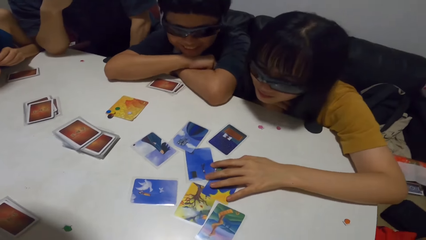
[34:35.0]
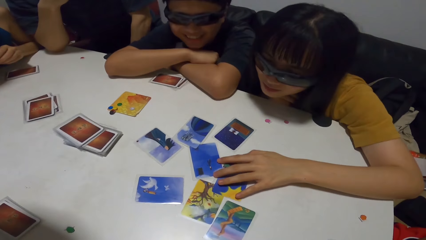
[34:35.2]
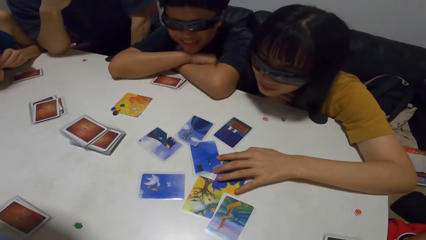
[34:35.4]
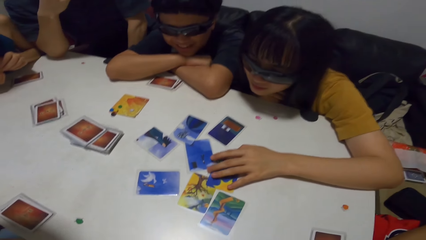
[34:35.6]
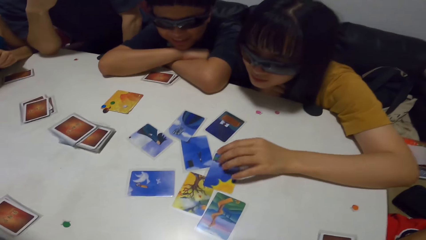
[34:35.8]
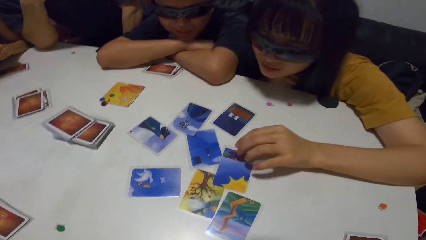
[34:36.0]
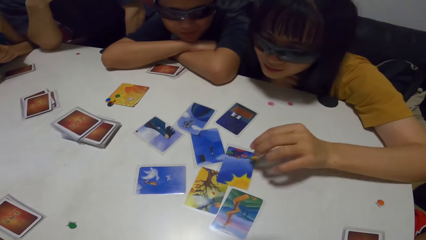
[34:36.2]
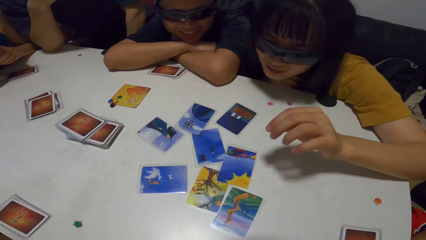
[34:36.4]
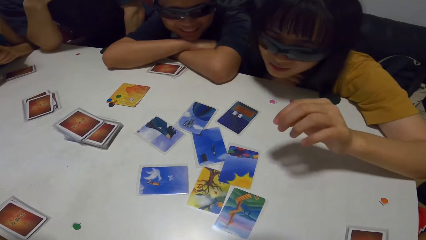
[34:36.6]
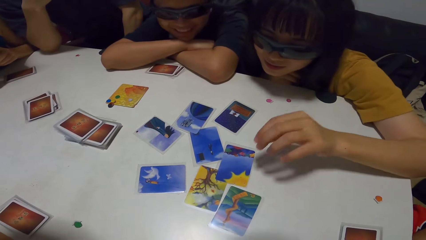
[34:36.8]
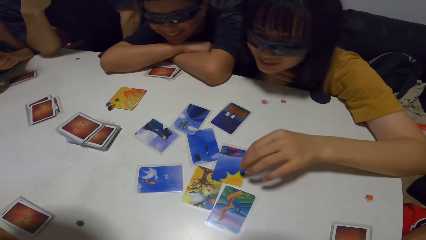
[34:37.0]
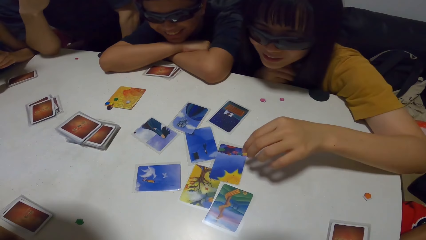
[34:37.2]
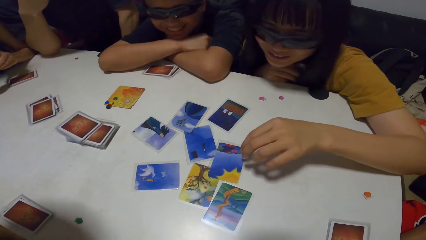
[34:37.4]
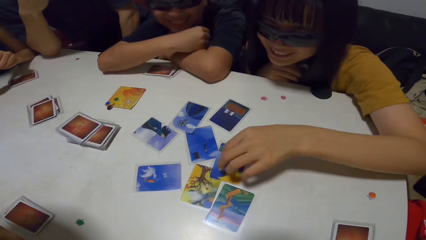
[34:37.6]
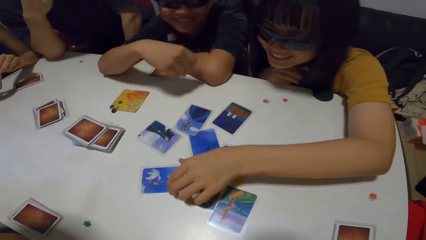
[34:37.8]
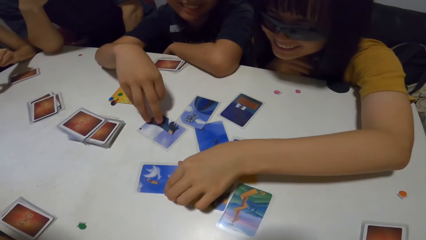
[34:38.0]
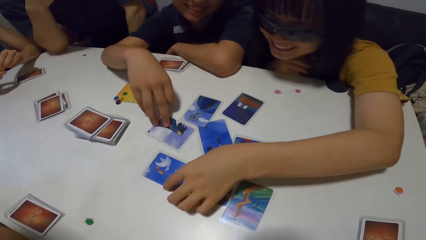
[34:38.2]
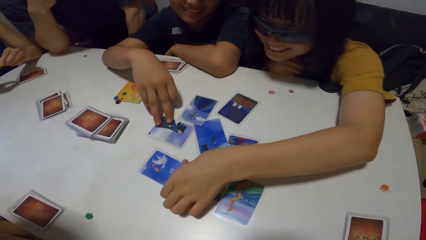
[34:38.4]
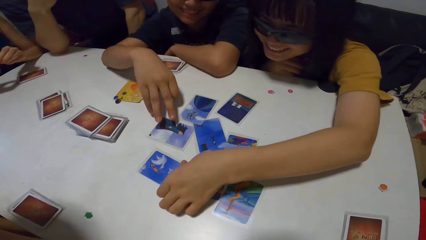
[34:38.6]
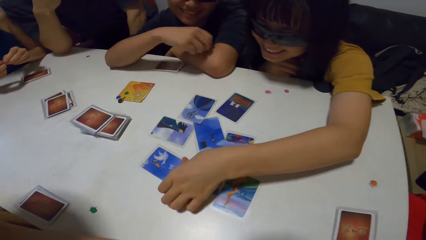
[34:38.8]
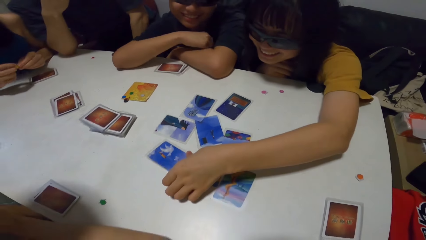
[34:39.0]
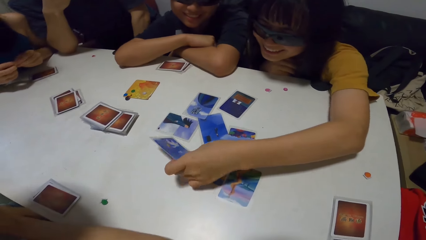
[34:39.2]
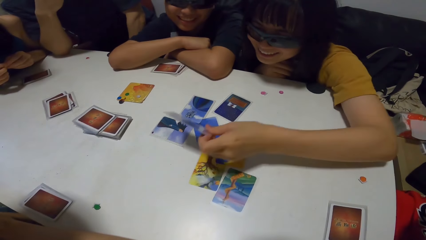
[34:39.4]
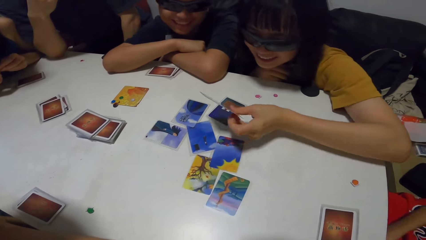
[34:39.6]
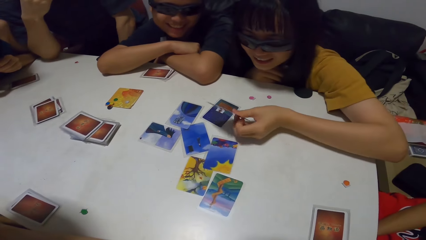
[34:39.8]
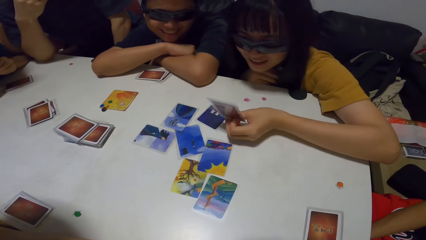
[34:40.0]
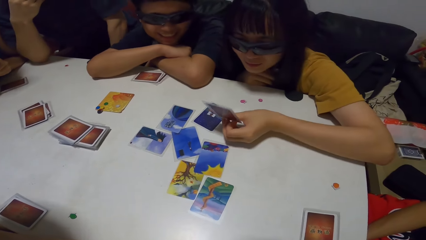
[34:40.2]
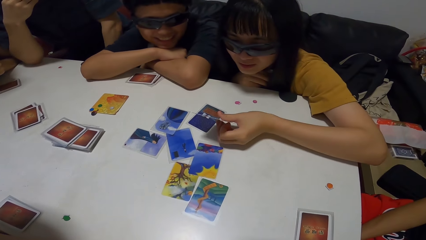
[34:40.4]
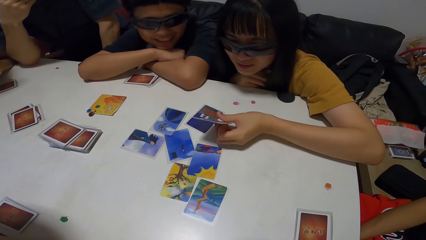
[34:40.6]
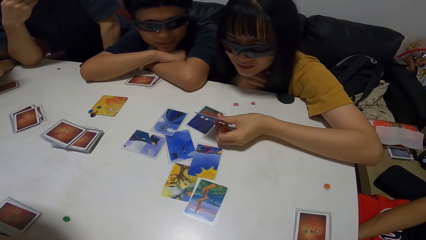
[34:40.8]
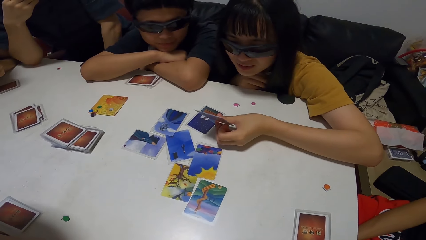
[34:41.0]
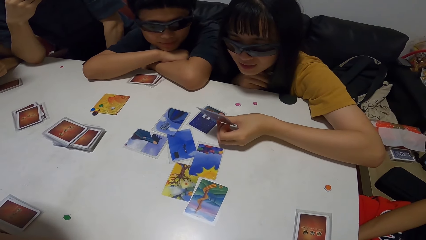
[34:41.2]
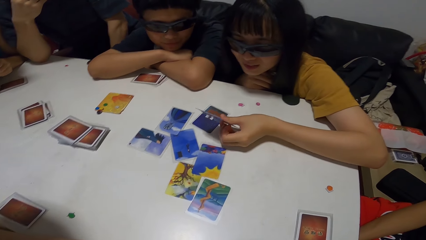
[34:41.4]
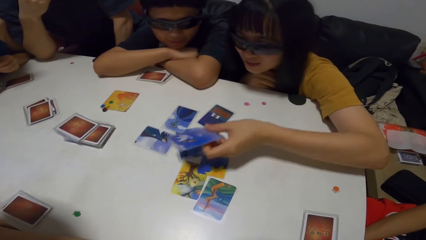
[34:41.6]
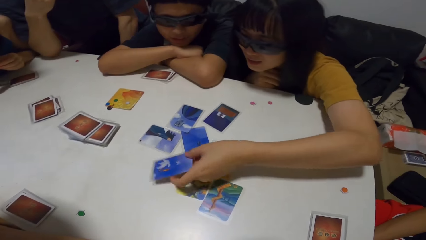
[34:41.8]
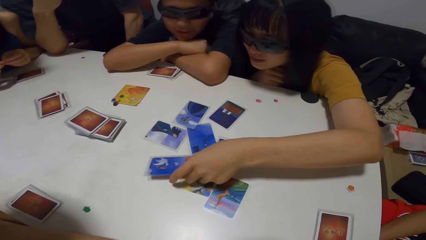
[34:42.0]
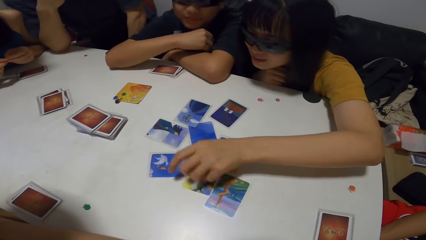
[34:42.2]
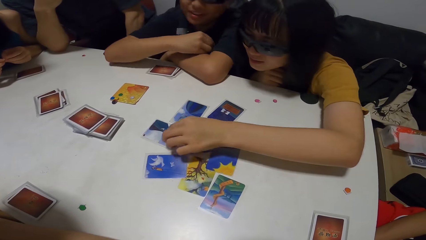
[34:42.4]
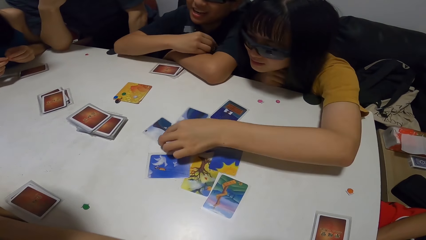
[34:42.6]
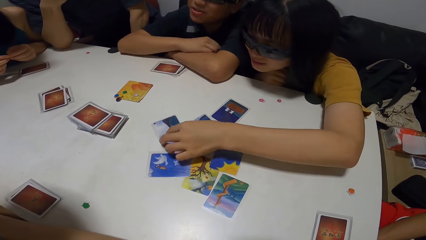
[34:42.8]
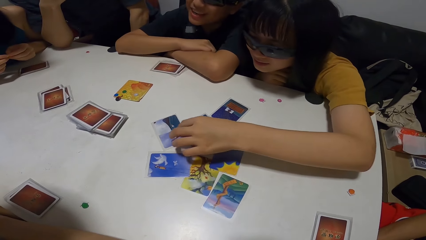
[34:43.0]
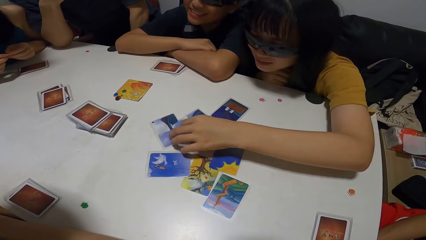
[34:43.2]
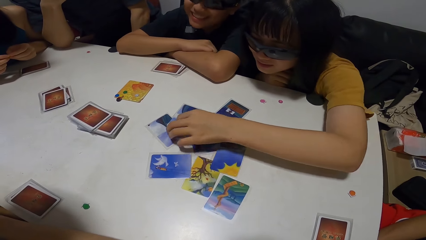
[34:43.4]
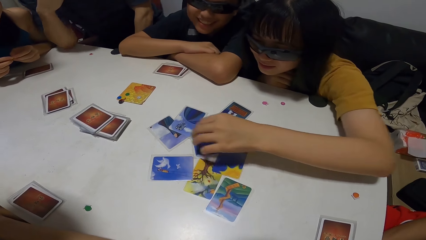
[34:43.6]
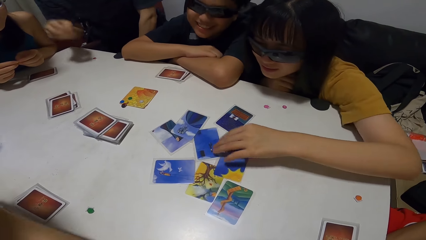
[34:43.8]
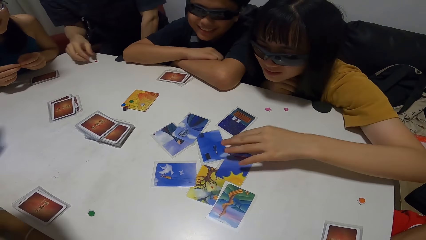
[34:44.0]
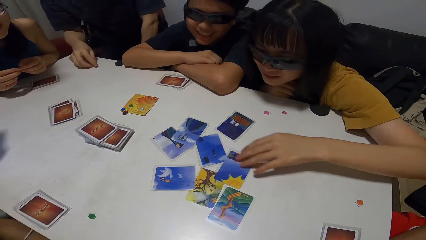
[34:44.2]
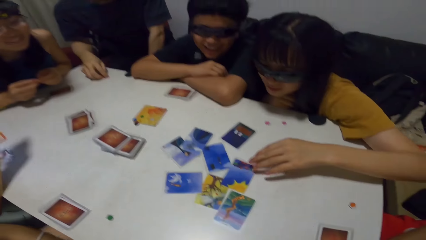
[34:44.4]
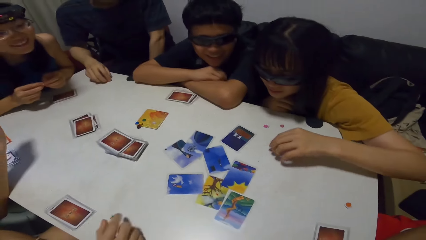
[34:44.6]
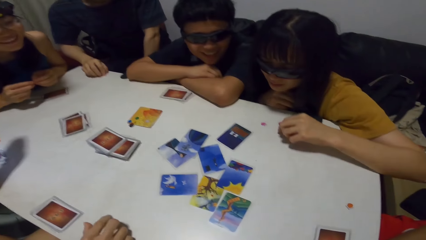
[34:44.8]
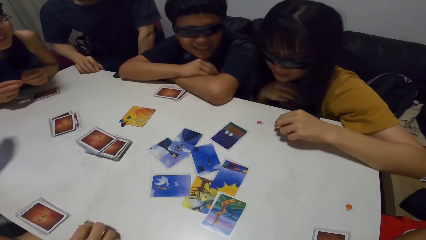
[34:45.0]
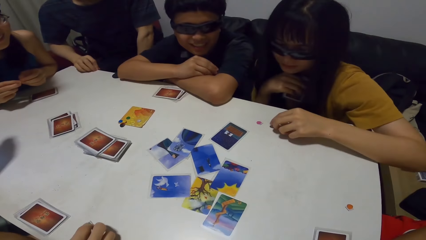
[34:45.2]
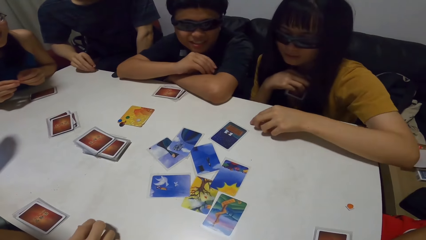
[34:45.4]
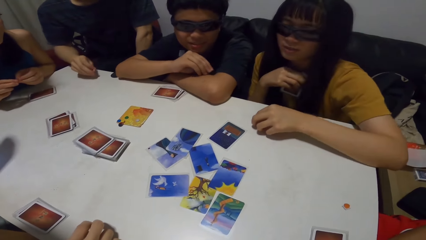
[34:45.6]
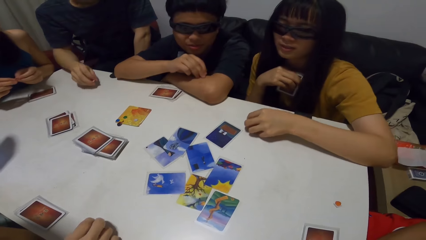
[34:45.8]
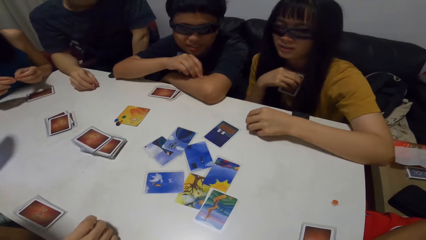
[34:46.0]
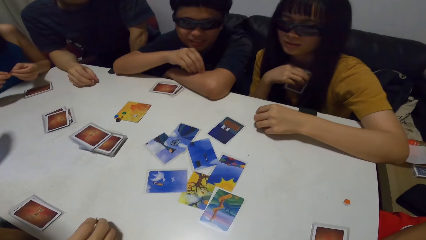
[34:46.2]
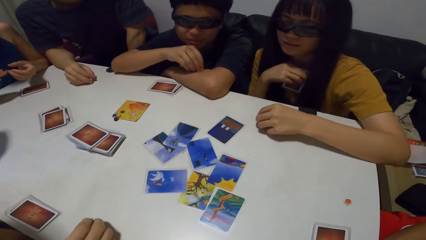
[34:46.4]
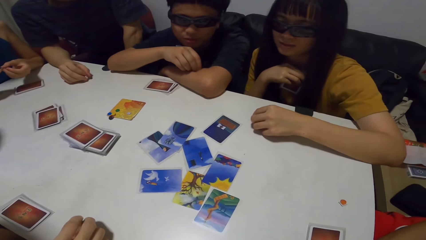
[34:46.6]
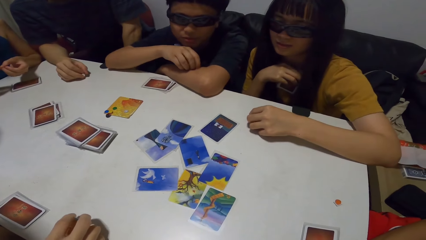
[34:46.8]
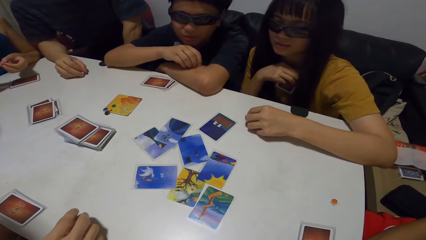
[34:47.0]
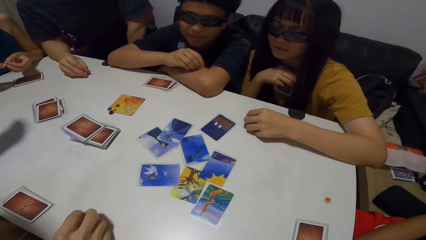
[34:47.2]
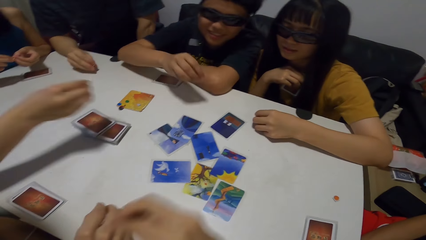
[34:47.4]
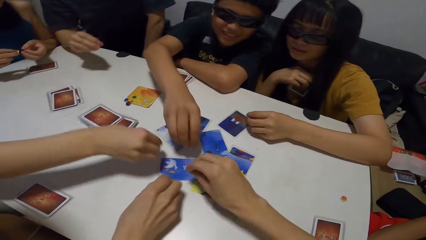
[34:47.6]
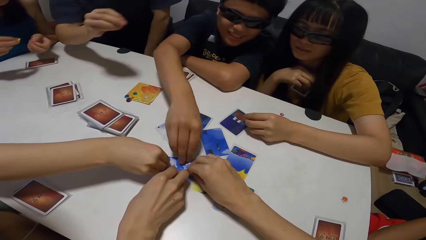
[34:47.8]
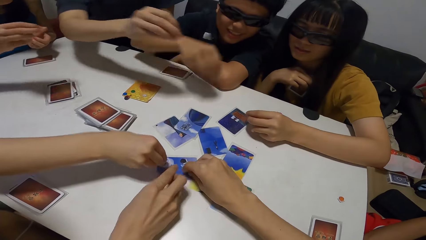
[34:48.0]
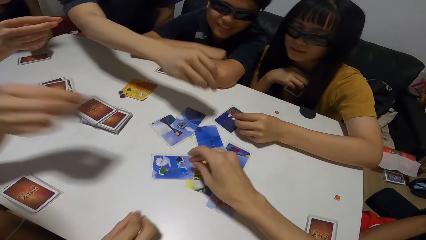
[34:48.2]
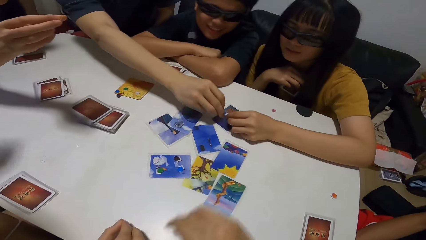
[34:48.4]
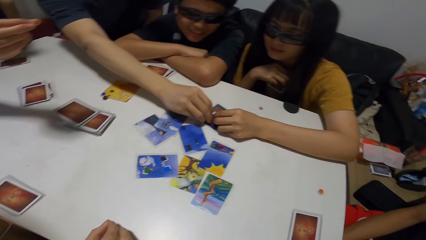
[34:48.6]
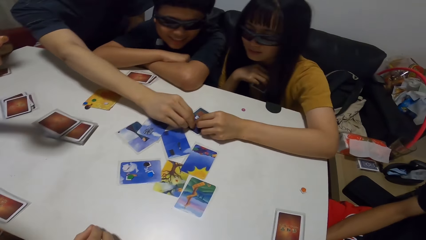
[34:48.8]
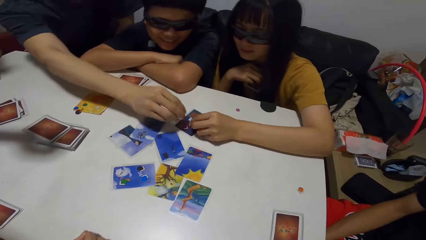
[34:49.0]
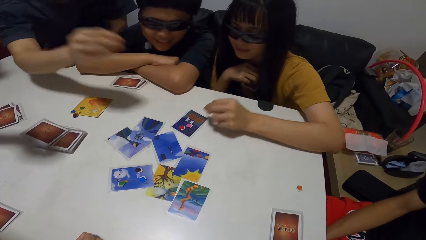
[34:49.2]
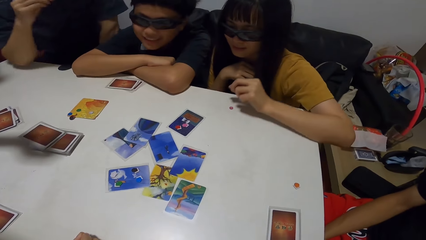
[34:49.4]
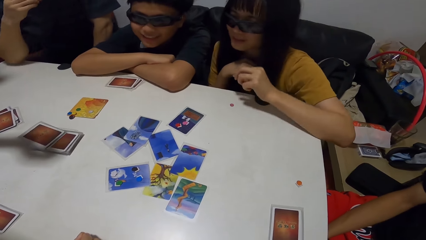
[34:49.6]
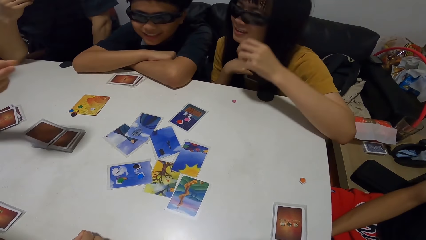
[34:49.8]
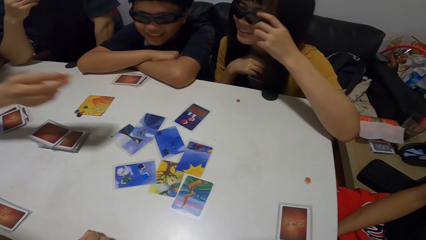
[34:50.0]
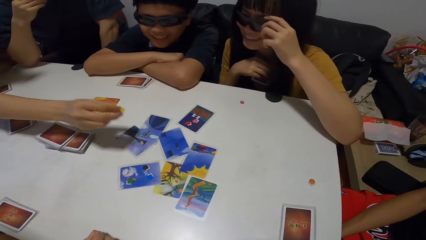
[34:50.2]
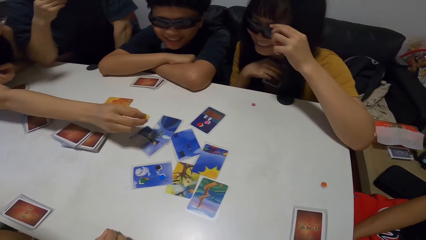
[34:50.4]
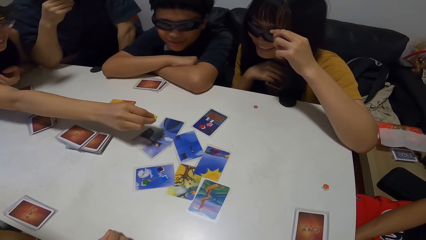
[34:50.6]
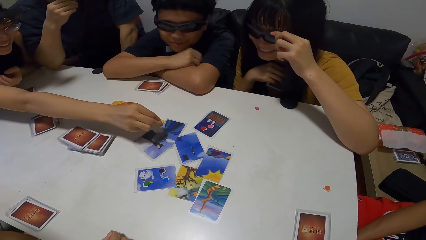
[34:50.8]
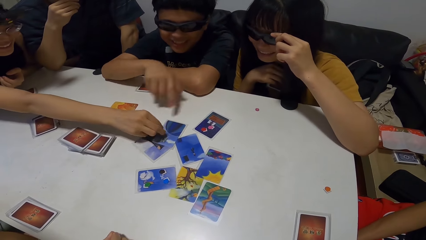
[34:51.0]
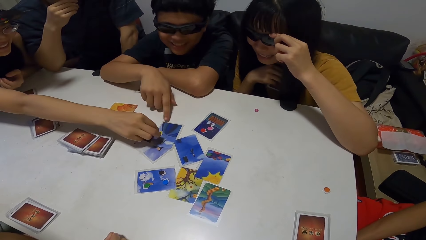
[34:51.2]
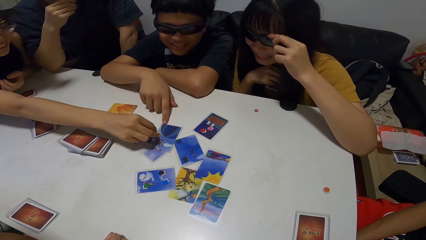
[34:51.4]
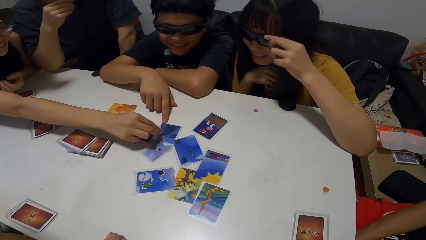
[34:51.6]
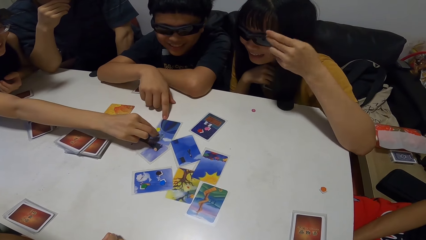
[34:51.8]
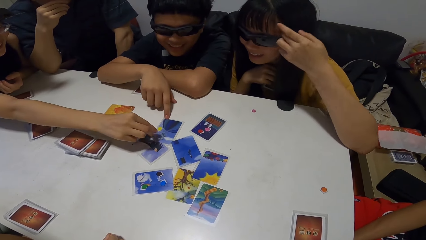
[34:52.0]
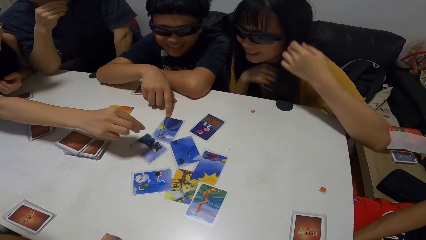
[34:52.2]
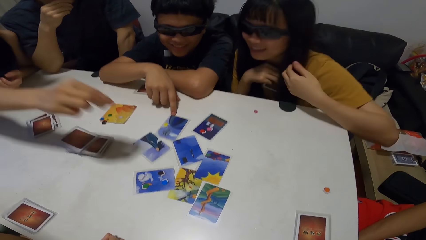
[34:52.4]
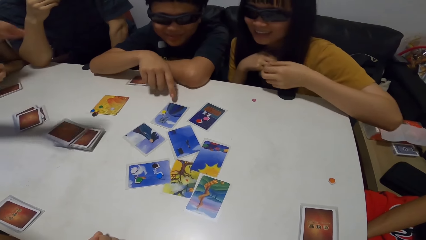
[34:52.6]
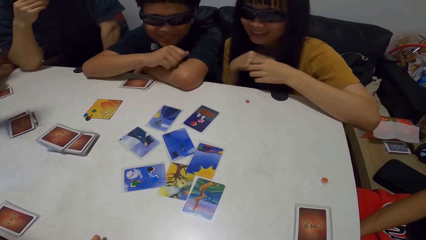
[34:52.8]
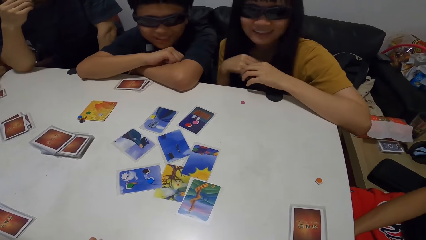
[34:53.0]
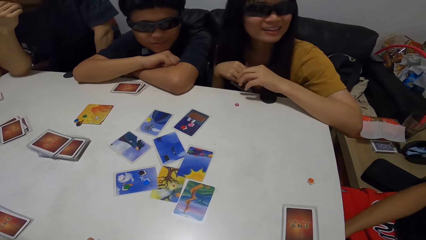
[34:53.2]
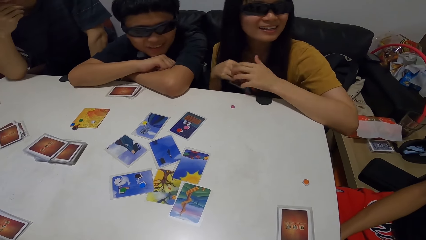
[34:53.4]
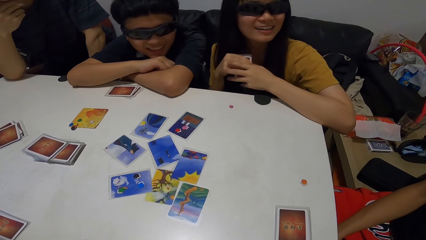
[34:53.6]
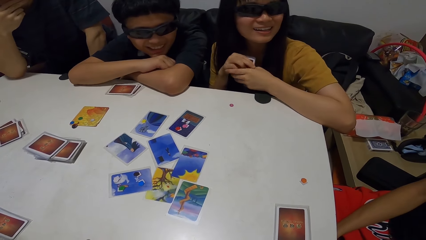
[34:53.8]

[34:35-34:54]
A man moves a card on the table with his right hand. A lady picks up the card from the table and looks at the card. The lady drops the card on the table and arranges cards on the table. Another man touches the paper on the table with his right hand. A third man picks up the paper from the table. The lady picks up the paper from the table. The first man drops the paper on the card. The second man drops the paper on the card. The camera wearer drops the paper on the card. The third man drops the paper on the card. The lady drops the paper on the card. The third man touches his mouth with his right hand. The lady adjusts her glasses. Another lady drops the paper on the card. The first man moves a card on the table with his finger.
